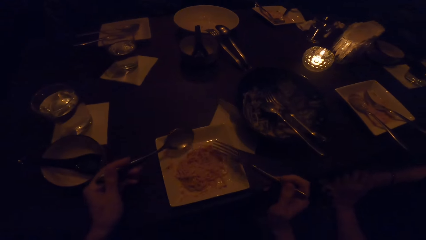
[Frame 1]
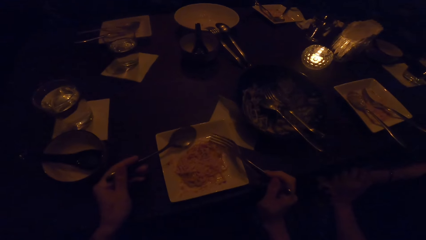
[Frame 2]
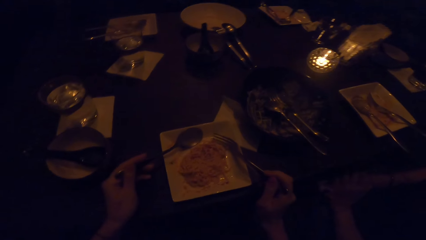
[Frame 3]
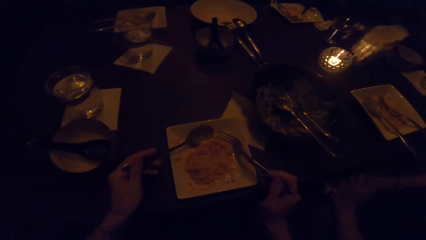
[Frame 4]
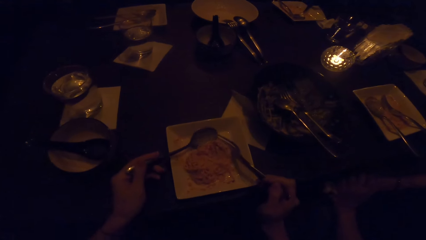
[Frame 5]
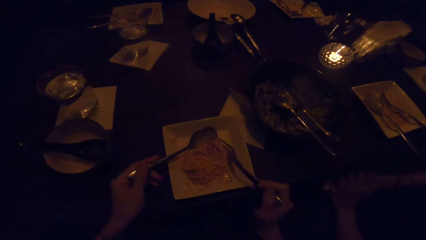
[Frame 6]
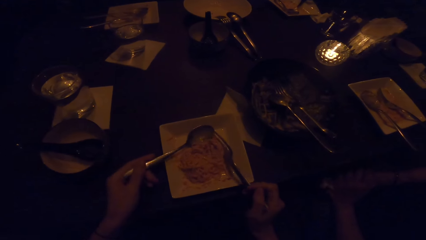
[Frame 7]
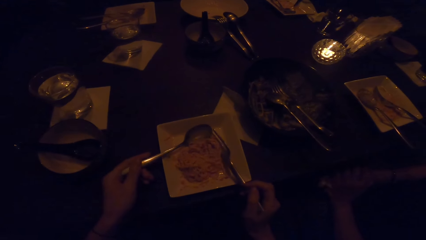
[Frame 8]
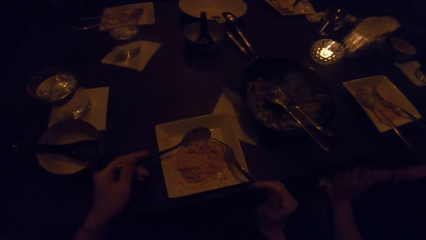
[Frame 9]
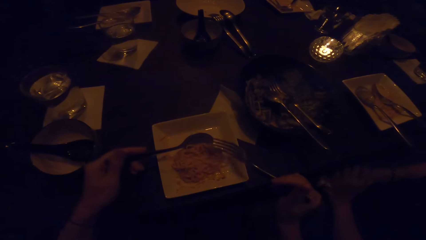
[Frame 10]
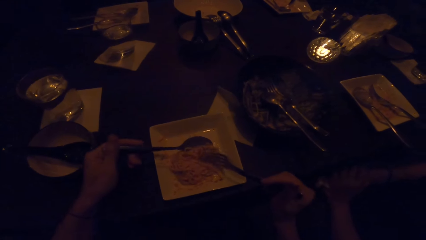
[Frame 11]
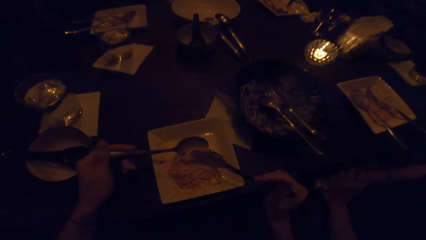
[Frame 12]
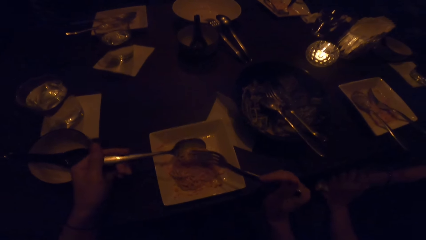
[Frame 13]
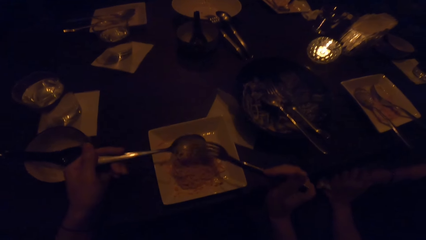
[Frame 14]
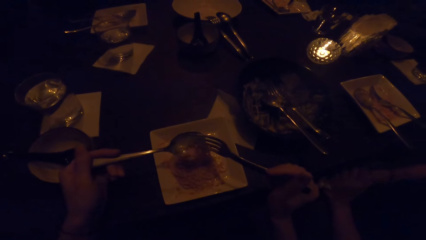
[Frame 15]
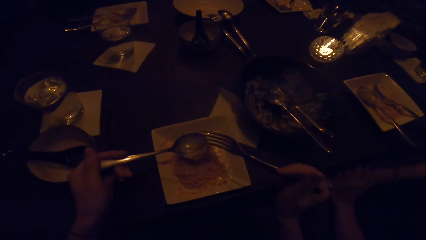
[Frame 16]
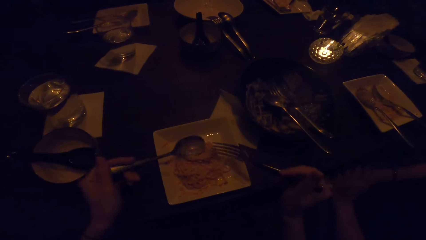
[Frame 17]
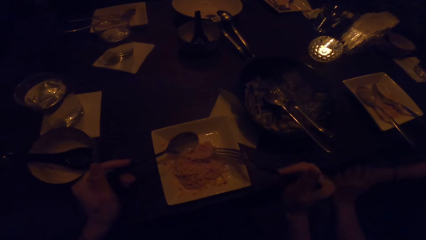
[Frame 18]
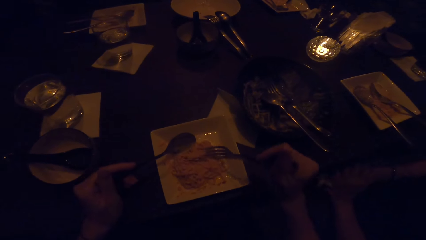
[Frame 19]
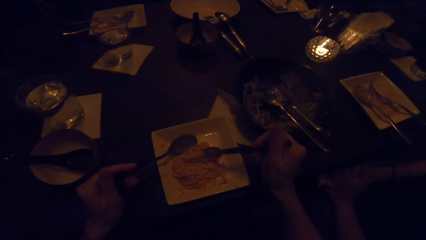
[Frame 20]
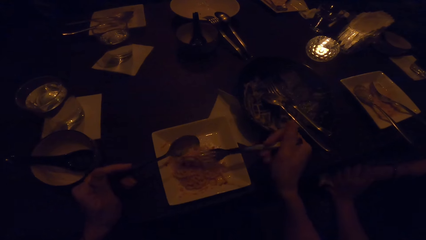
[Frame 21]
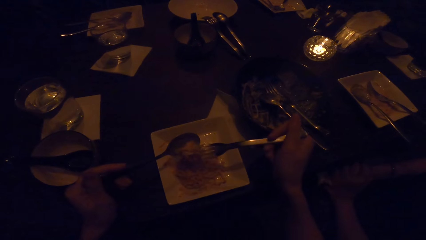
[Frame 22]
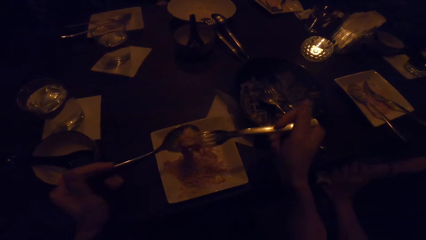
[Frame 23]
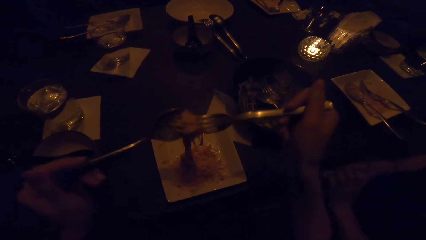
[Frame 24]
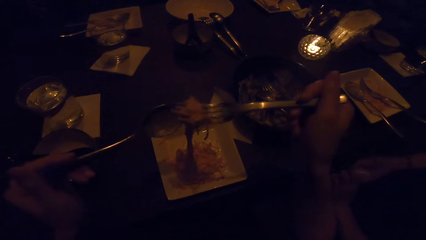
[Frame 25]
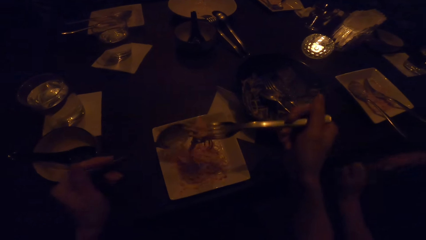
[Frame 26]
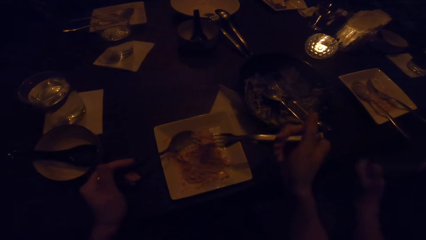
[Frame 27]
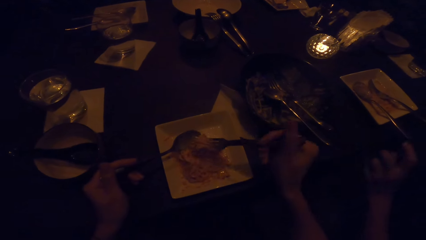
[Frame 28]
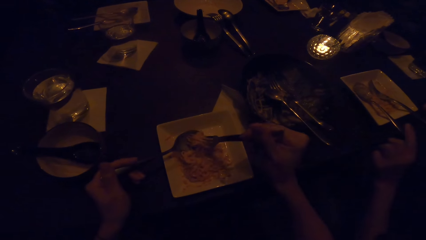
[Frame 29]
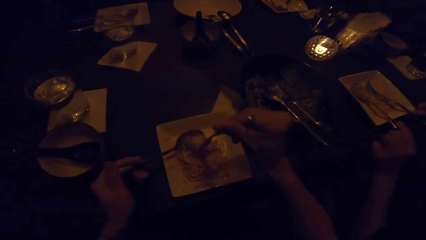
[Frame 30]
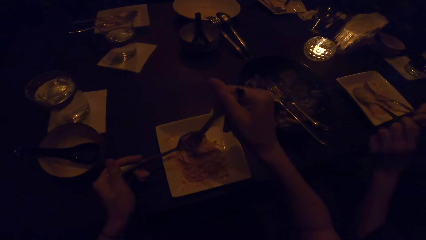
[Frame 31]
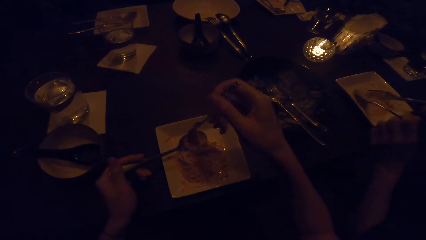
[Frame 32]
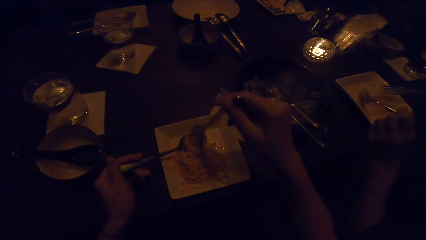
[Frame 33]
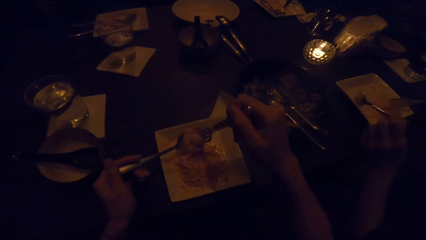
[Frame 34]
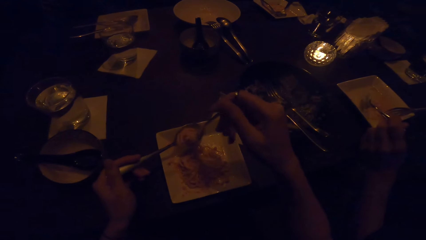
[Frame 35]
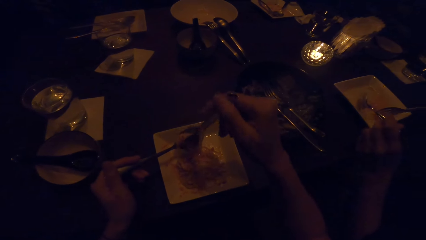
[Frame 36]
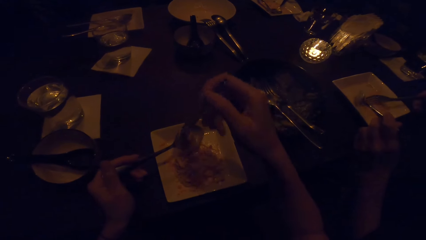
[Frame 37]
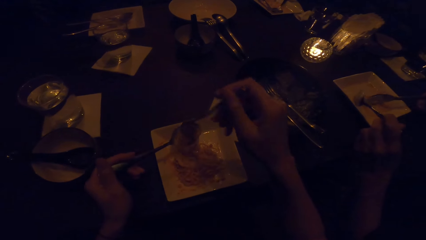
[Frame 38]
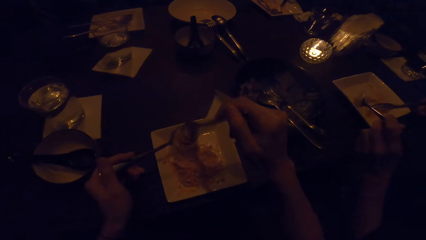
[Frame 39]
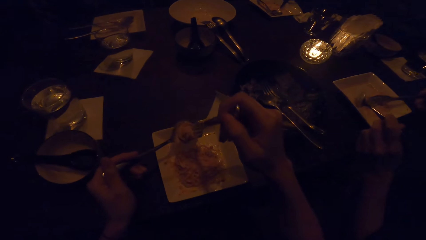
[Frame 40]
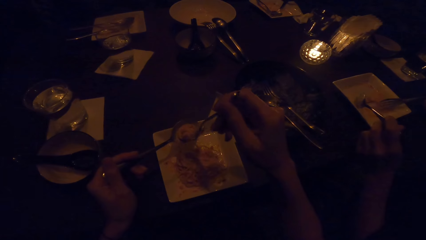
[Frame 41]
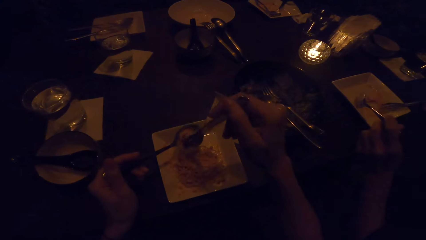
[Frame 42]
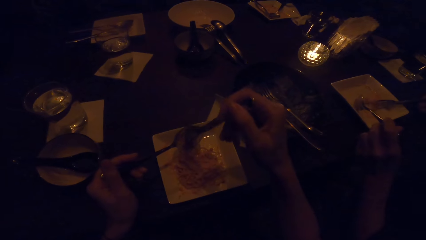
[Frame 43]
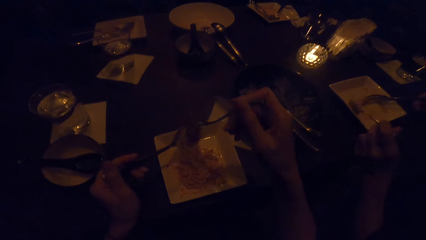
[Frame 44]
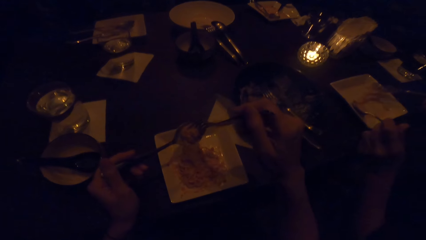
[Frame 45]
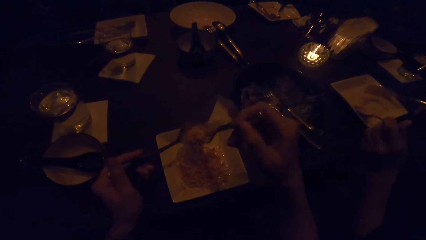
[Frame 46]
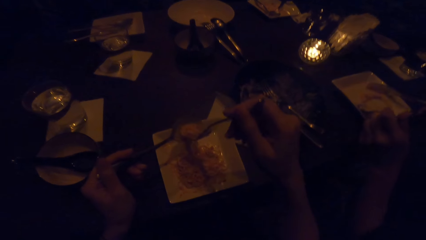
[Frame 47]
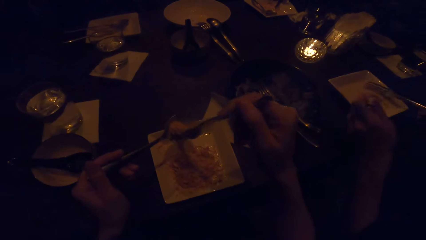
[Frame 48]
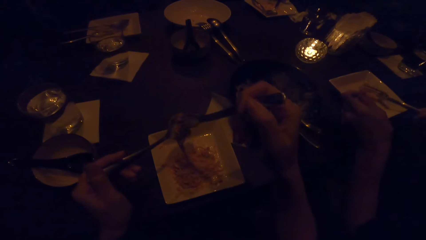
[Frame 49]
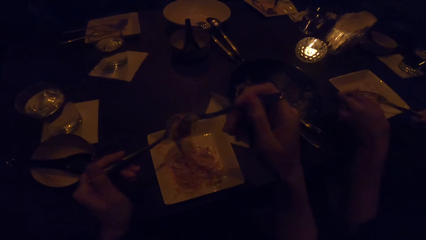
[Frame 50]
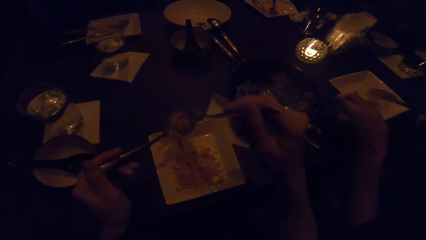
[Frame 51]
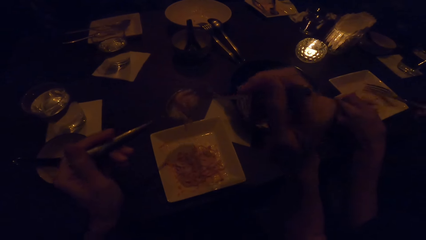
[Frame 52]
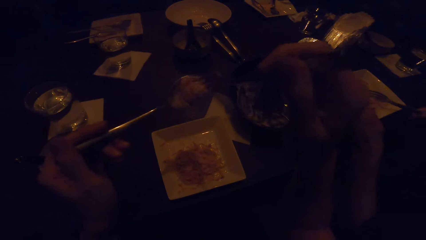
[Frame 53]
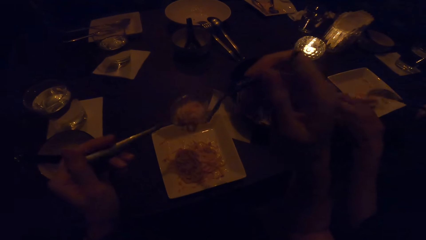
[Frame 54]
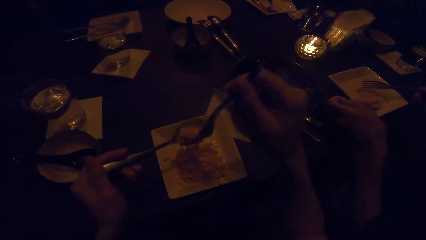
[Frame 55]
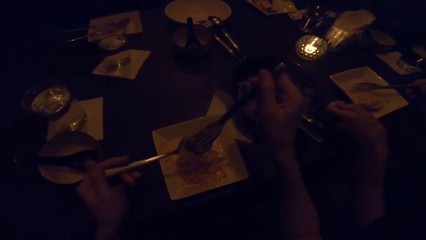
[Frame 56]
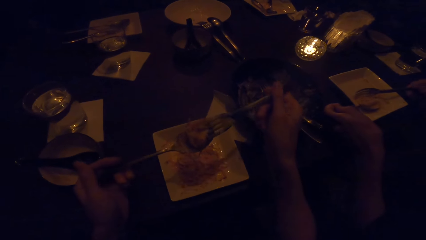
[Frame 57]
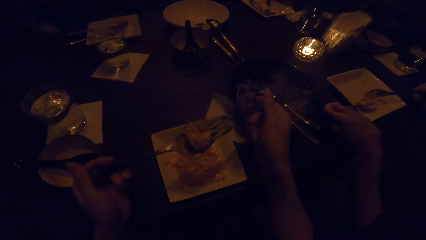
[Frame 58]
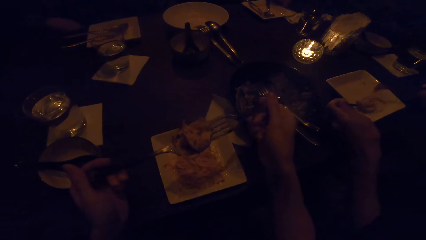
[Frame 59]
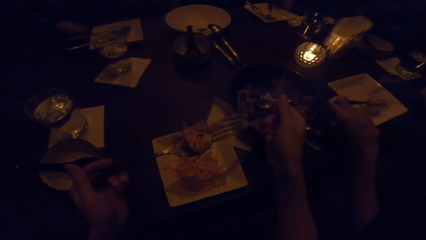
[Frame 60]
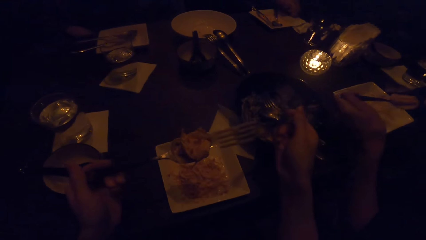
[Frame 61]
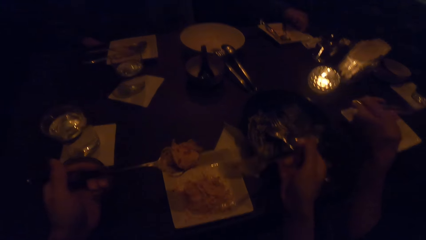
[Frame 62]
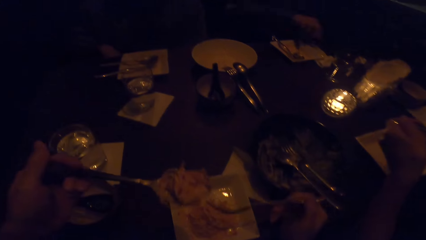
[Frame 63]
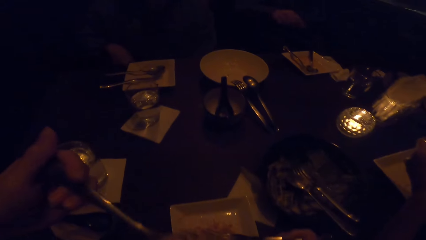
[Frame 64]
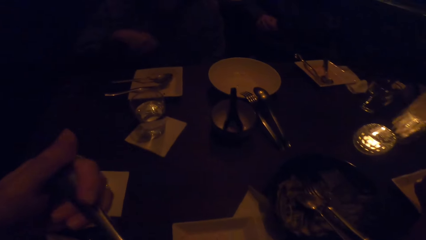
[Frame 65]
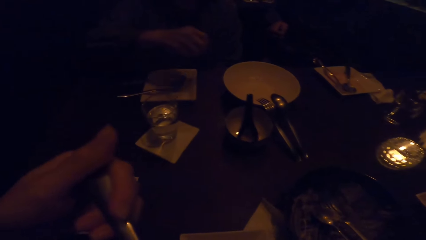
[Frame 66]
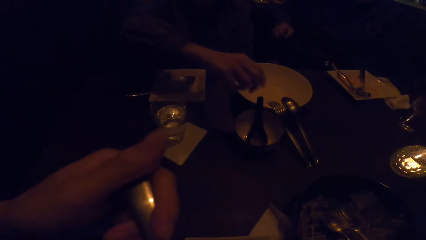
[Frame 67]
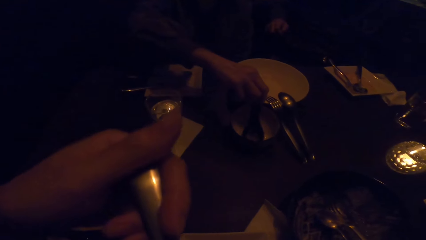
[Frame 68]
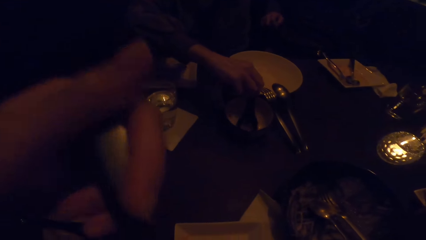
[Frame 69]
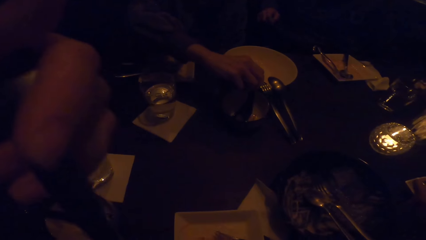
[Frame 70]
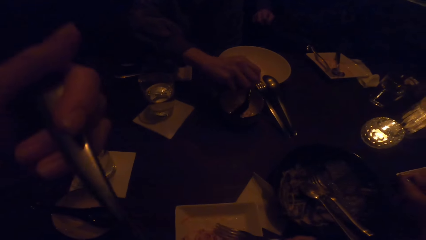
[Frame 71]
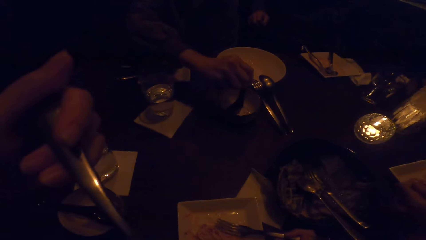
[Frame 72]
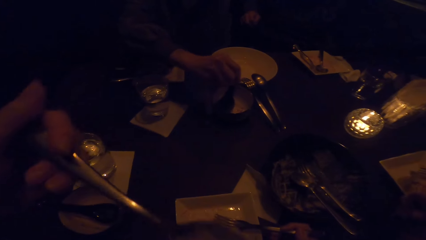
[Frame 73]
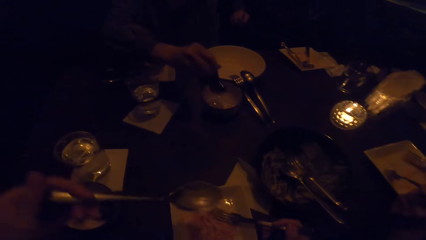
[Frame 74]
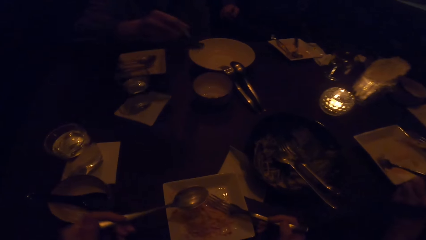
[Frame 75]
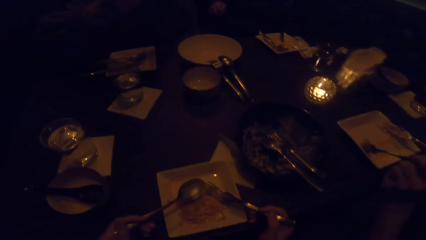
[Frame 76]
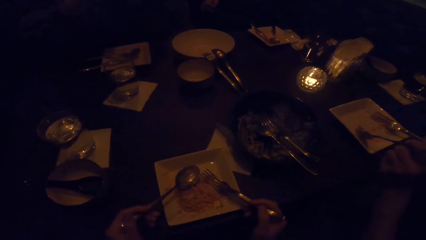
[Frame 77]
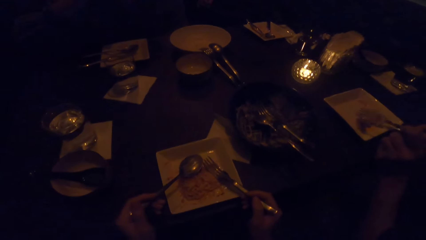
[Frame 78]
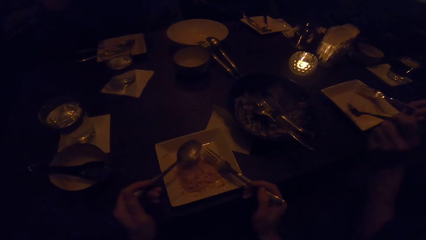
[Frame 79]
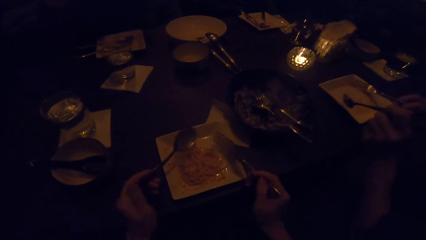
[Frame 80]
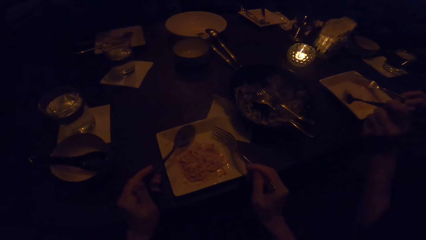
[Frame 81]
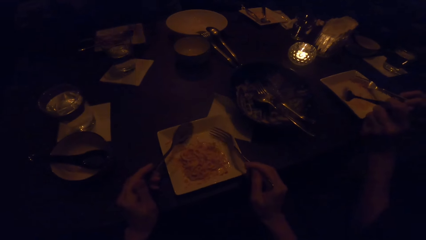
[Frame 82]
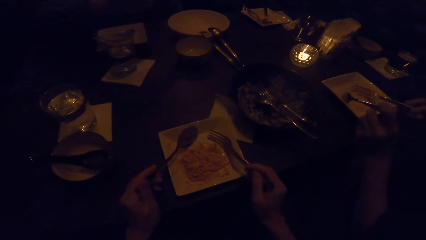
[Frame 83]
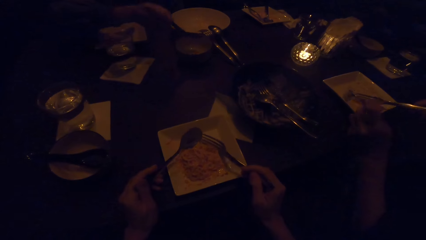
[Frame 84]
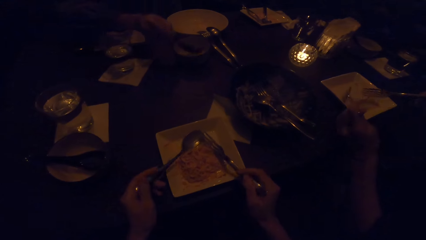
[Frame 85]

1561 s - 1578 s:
The camera wearer picks up food with the spoon and fork. They put the food in the mouth.
